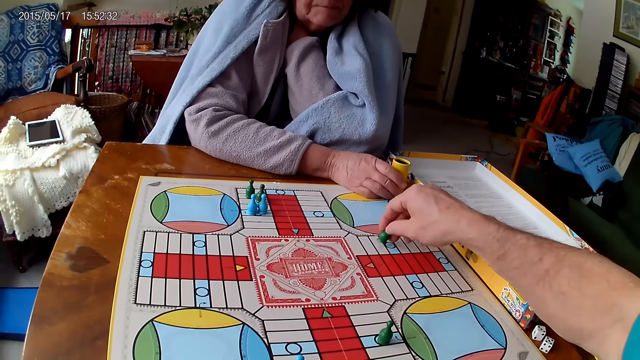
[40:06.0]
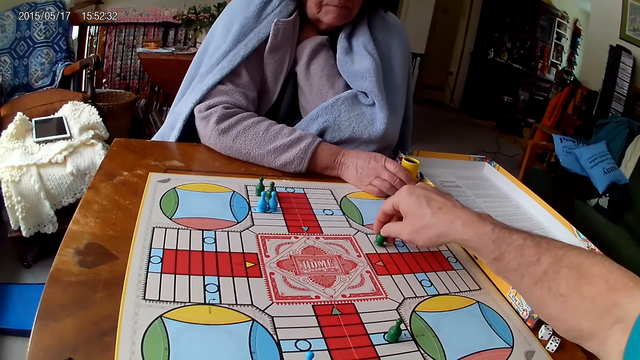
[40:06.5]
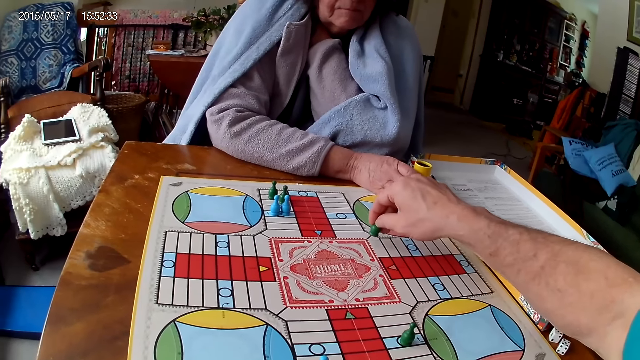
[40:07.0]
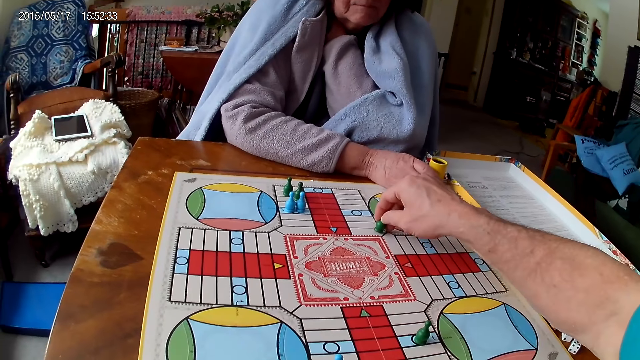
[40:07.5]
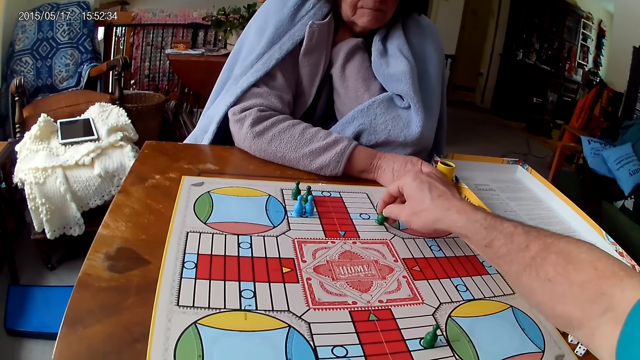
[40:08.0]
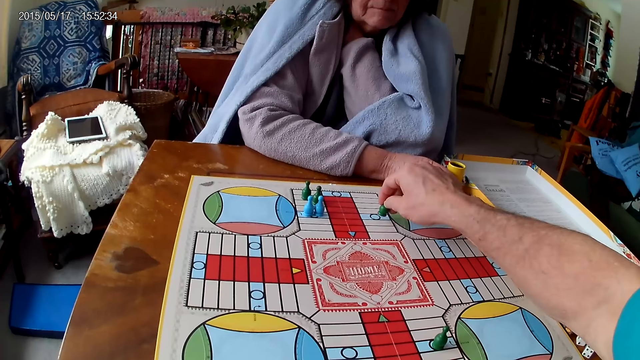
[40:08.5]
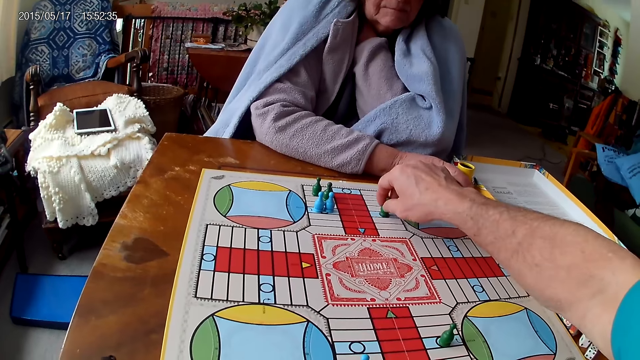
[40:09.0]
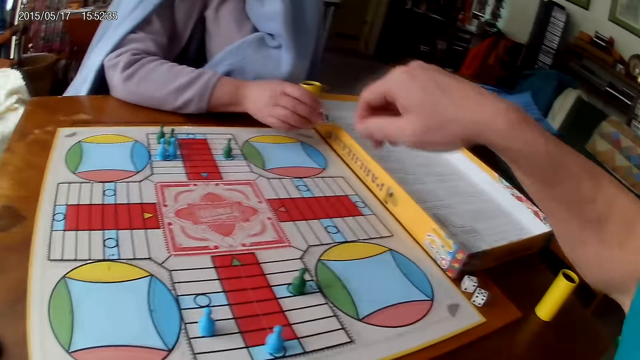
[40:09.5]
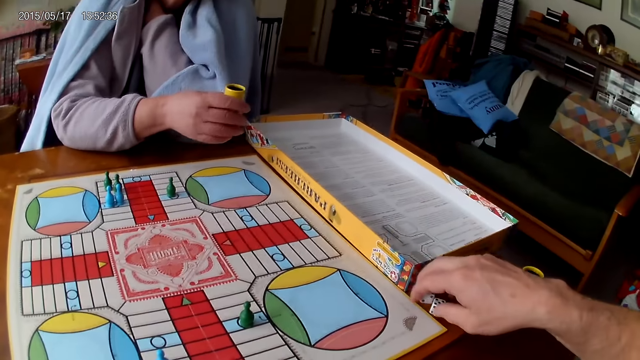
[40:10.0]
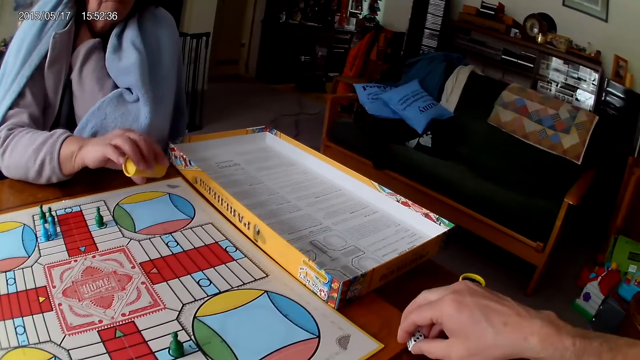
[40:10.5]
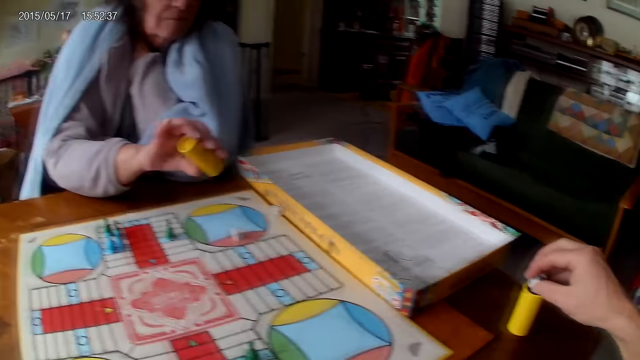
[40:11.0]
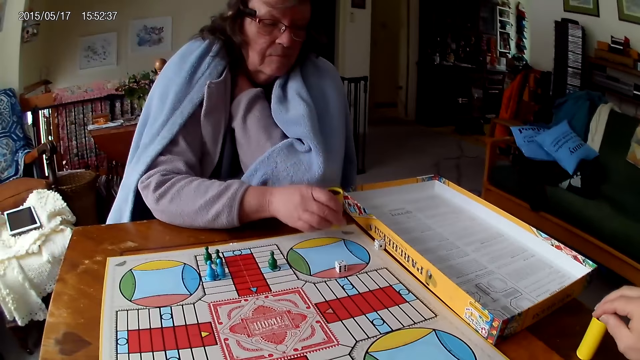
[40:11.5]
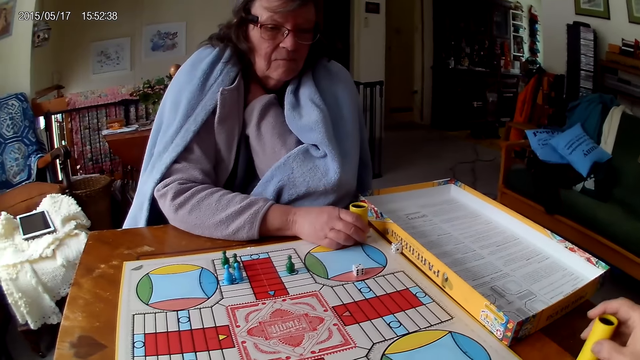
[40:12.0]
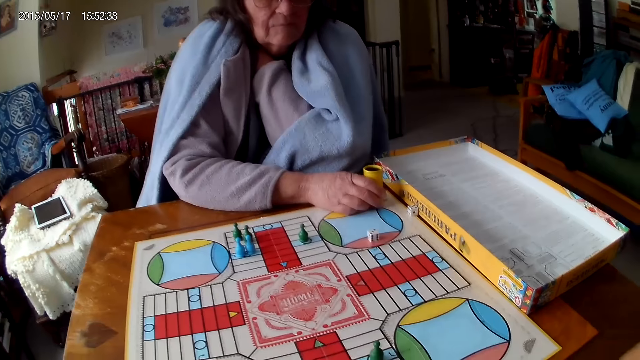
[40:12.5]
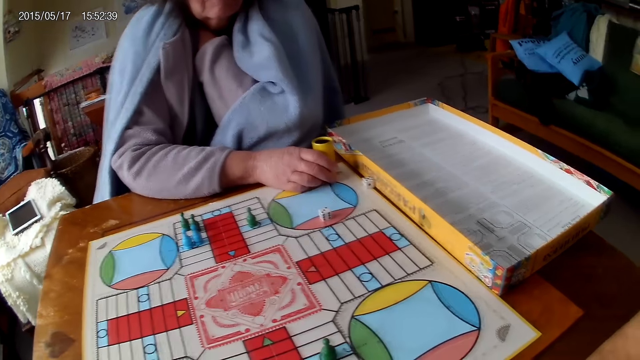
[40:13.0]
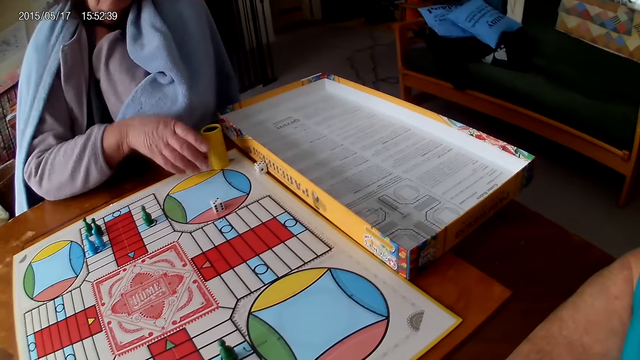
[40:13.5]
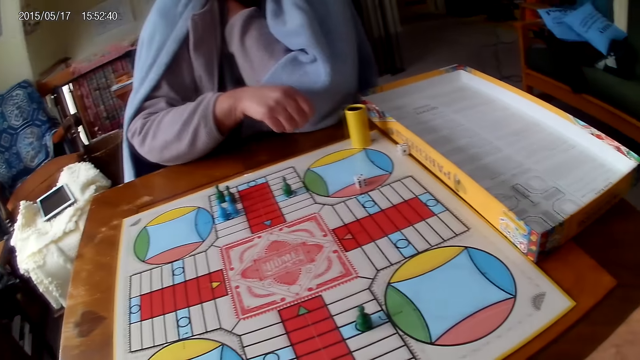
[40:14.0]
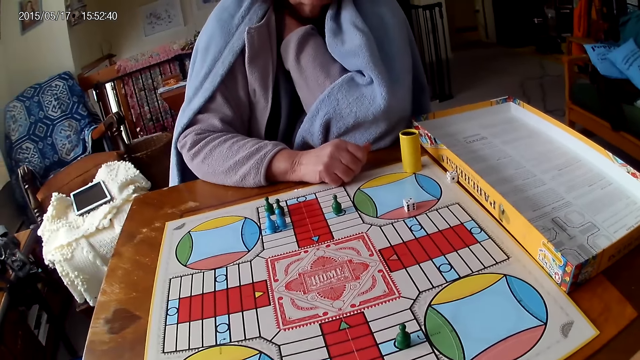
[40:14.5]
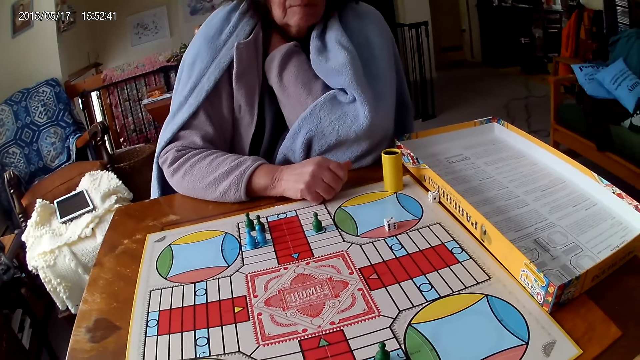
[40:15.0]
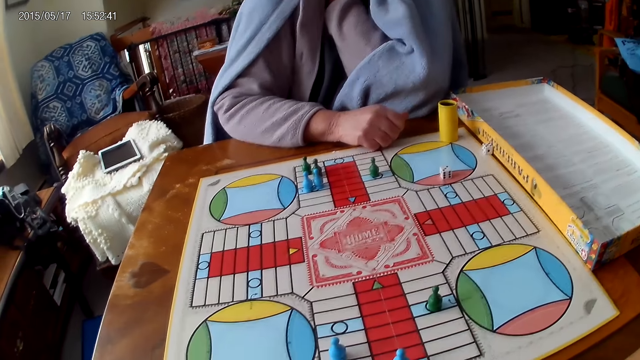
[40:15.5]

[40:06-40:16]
The camera wearer picks the game piece. He puts the game piece on the board and moves a hand. A woman picks her container or dice cup from the Ludo board with her right hand. The woman shakes her container with her right hand. The camera wearer picks his dice from the Ludo board with his right hand. The woman pours the dice on the board. The woman drops the dice in her container on the Ludo board. The camera wearer drops the dice in his container on the table. The woman drops her container on the Ludo board. The camera wearer grabs his container from the table with his right hand. The woman removes the hand from the dice cup.

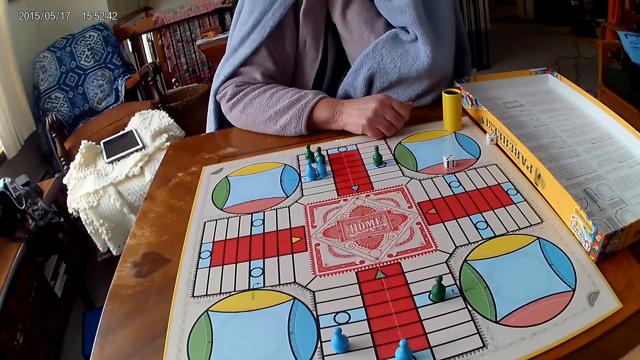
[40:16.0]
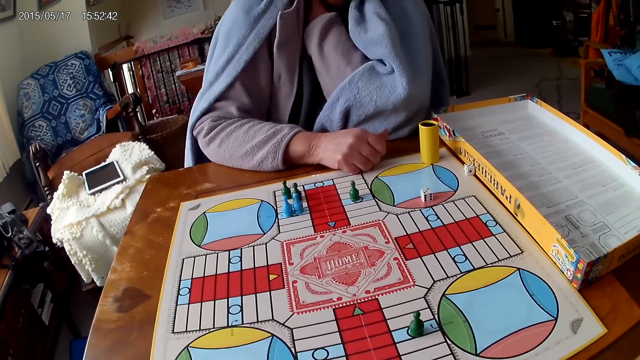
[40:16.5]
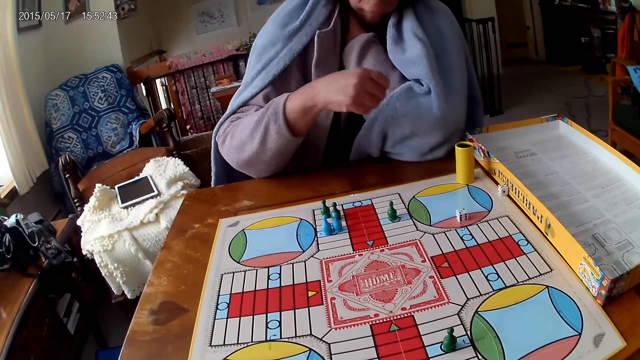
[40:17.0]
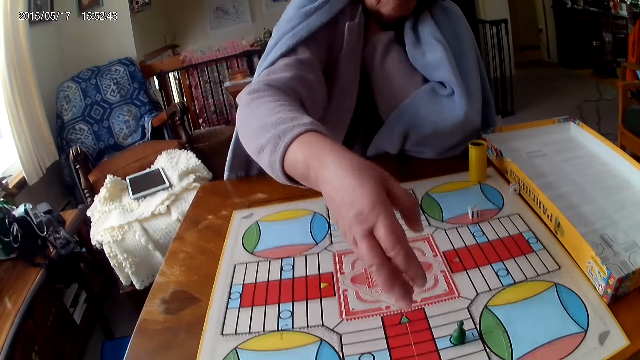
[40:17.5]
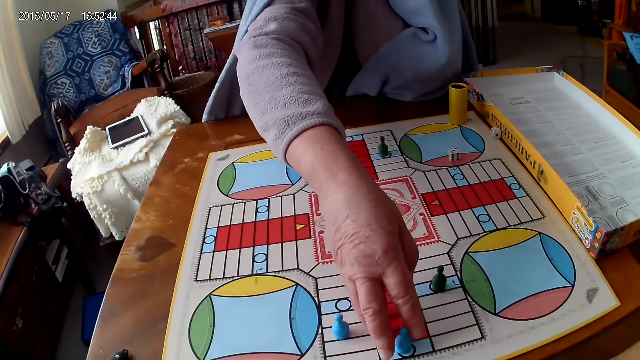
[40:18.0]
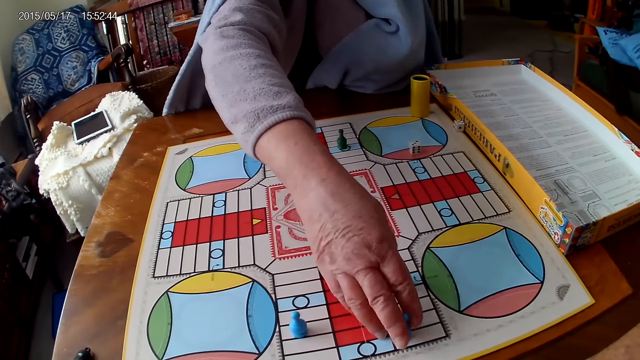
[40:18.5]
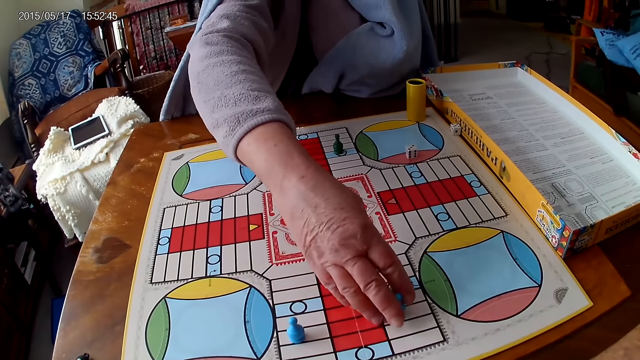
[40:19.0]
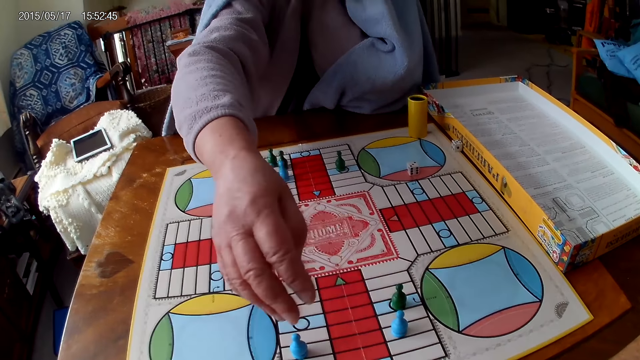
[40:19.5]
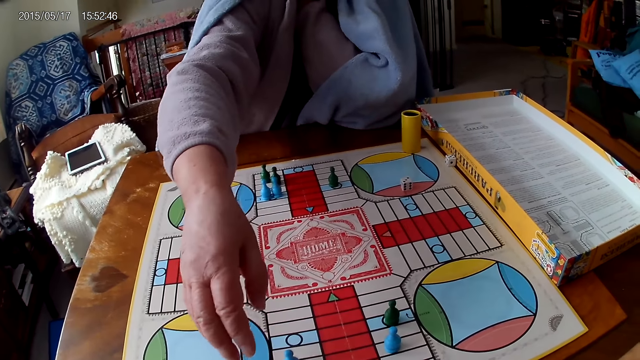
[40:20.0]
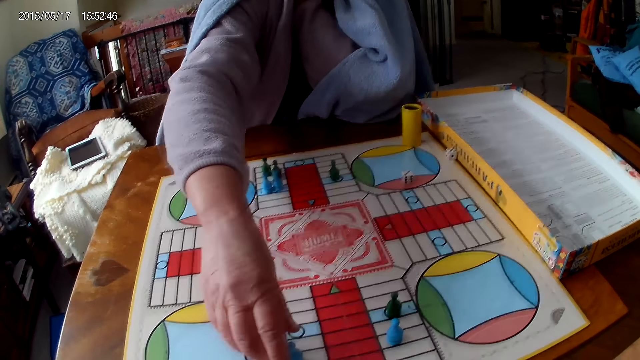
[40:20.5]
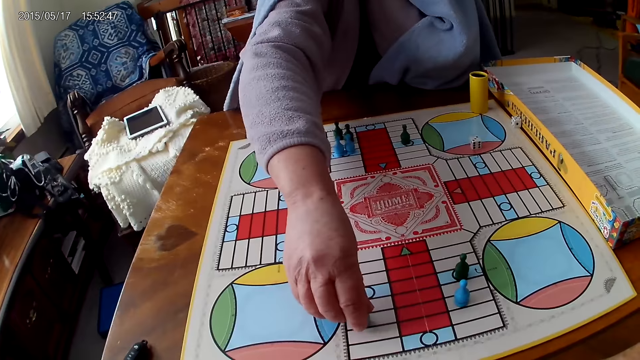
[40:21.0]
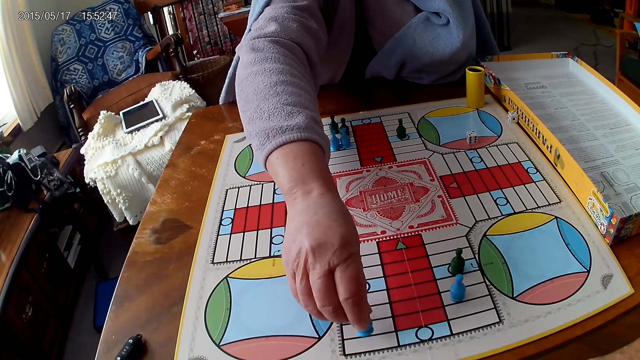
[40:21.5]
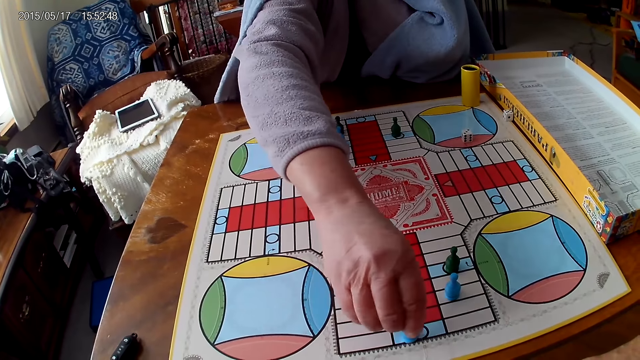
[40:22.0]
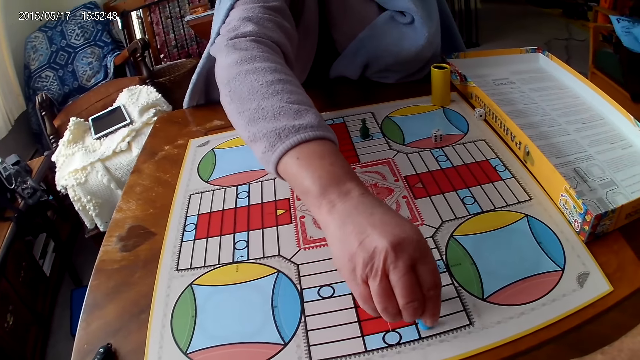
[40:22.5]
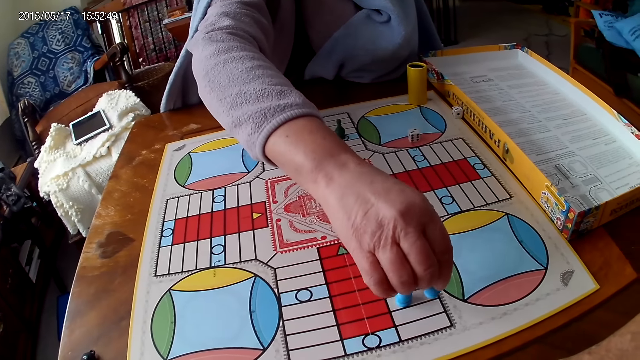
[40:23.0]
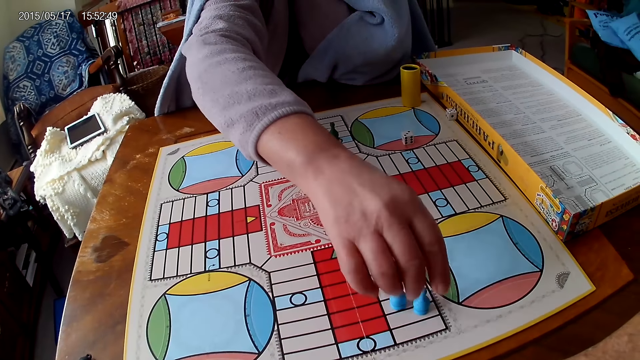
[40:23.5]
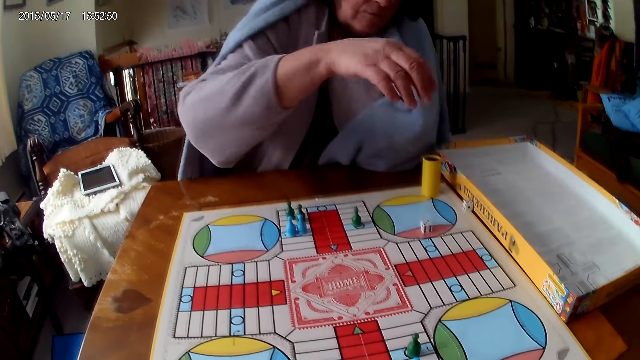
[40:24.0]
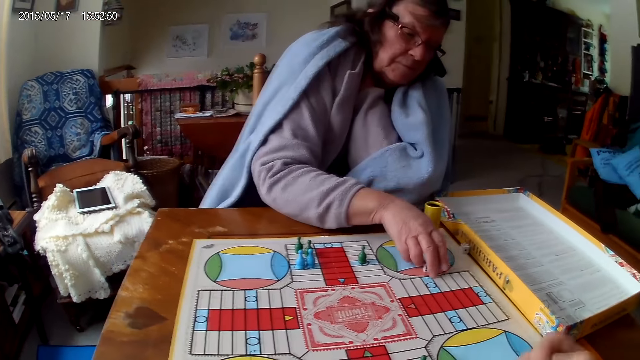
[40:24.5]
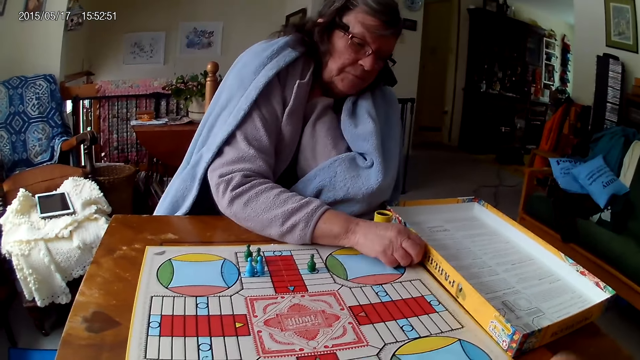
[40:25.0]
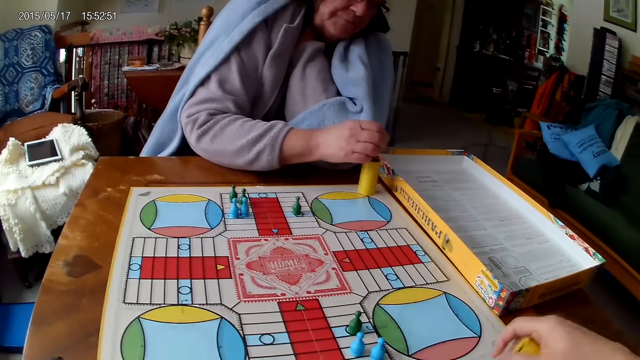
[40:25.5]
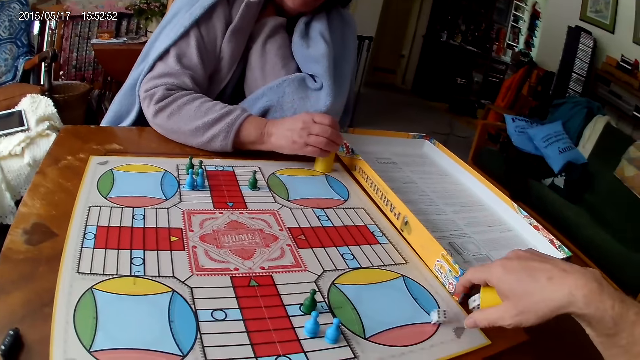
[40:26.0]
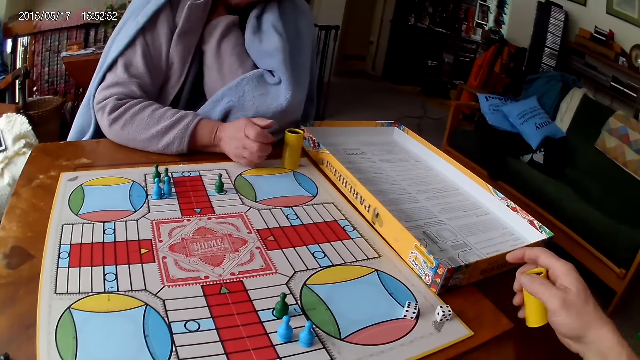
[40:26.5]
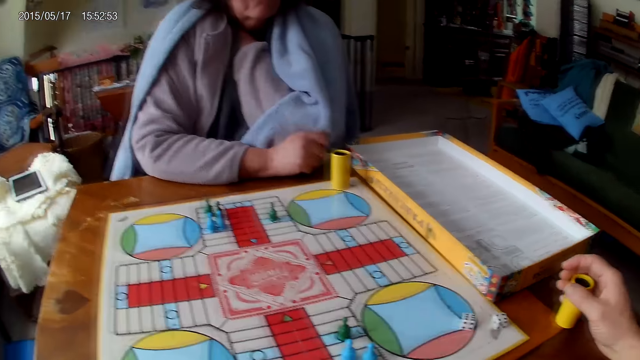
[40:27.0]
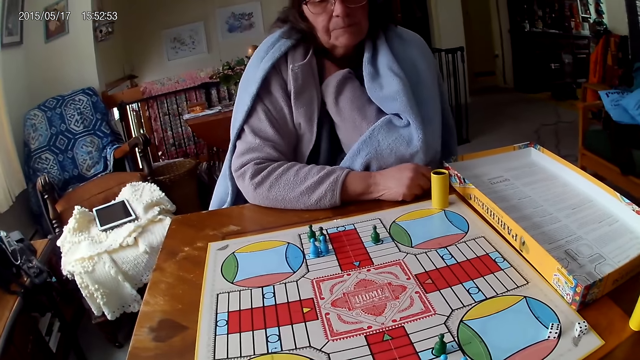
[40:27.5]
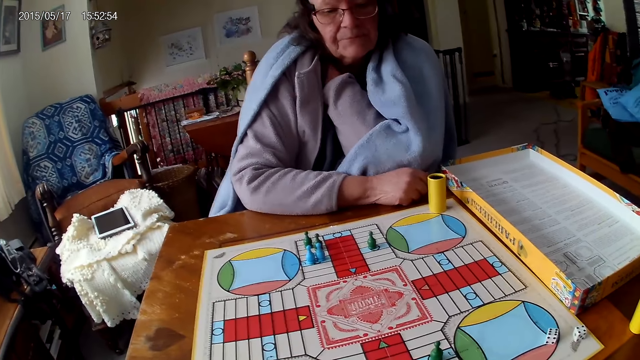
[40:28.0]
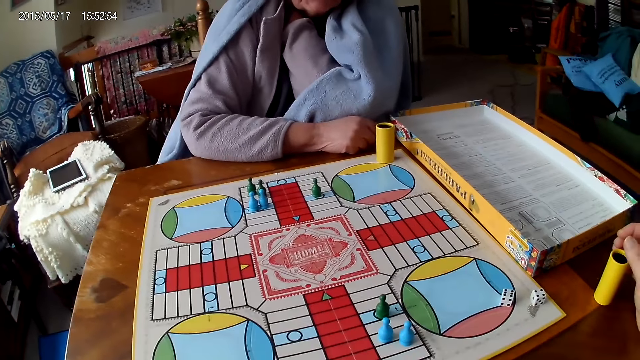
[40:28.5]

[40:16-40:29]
A lady moves a hand. The lady moves a piece on the Ludo board with her right hand. The lady picks a game piece. The lady puts the game piece on the board. The lady picks another game piece. The lady moves another piece on the Ludo board with her right hand. The lady puts the game piece on the board and moves a hand. The lady picks her dice from the Ludo board with her right hand. The camera wearer shakes his container with his right hand. The lady drops the dice into her container. The camera wearer pours the dice on the board. He drops the dice in his container on the Ludo board. He drops his container on the table with his right hand.
